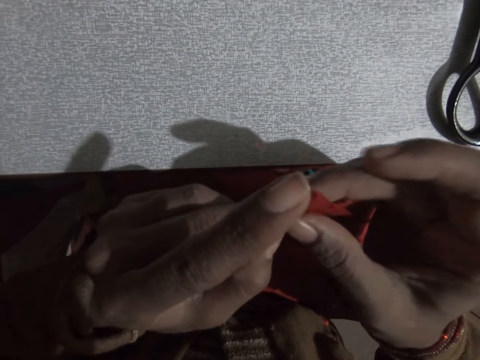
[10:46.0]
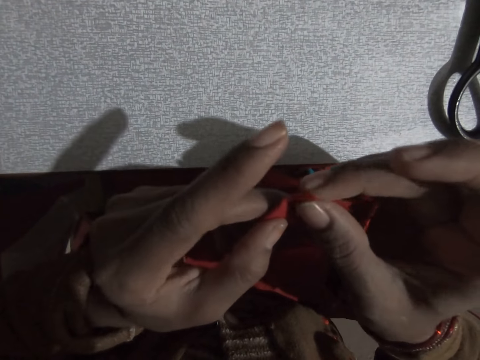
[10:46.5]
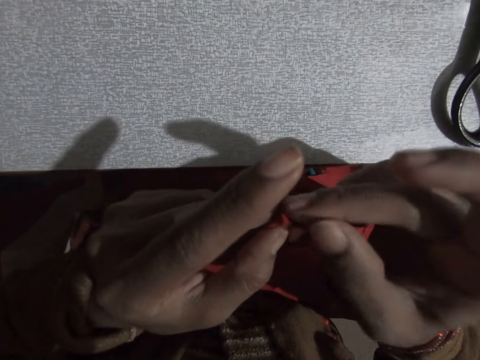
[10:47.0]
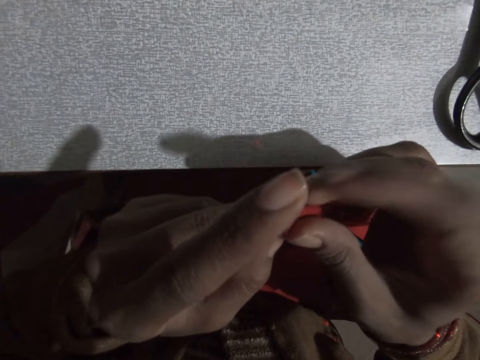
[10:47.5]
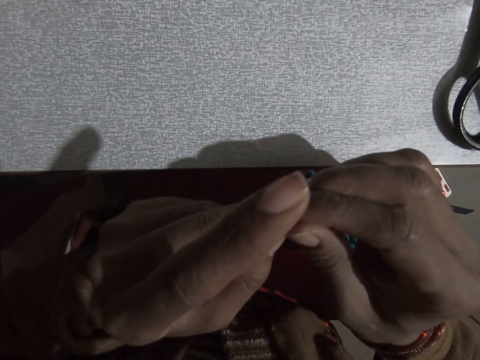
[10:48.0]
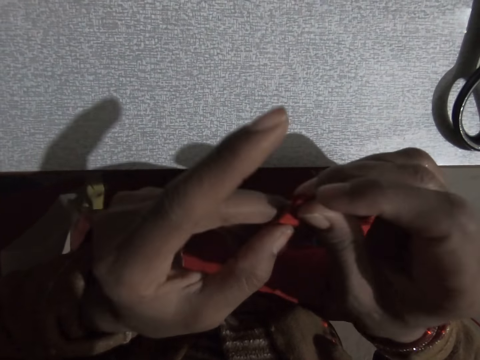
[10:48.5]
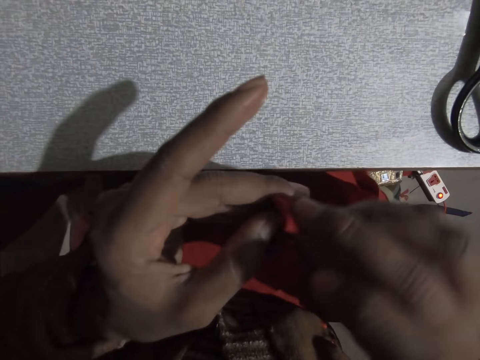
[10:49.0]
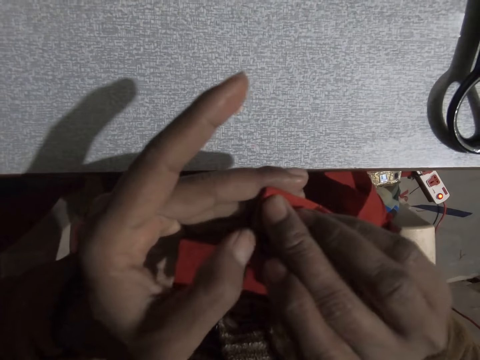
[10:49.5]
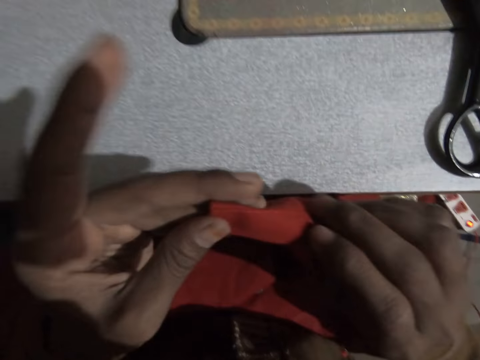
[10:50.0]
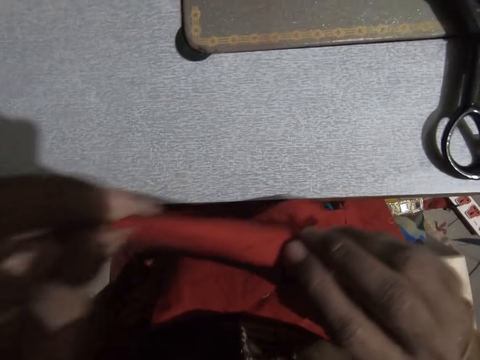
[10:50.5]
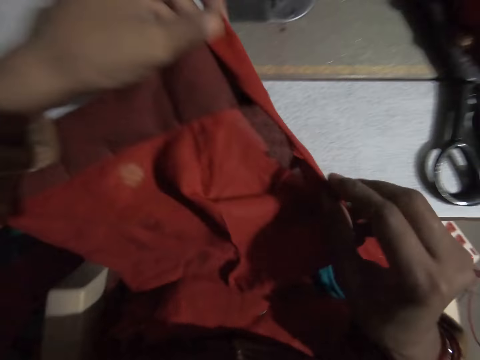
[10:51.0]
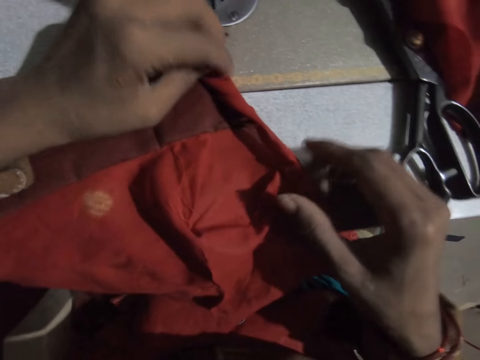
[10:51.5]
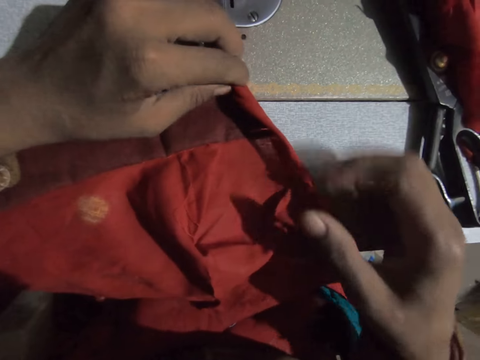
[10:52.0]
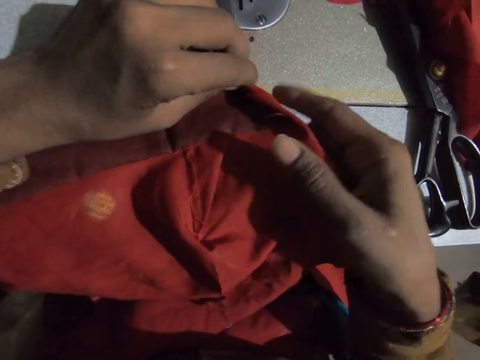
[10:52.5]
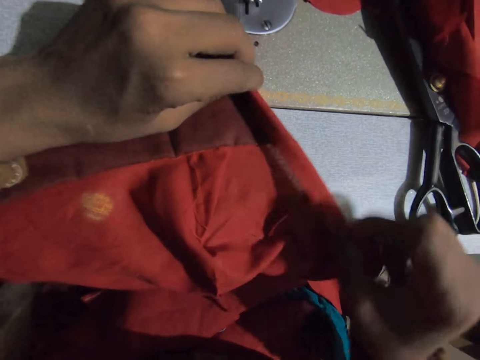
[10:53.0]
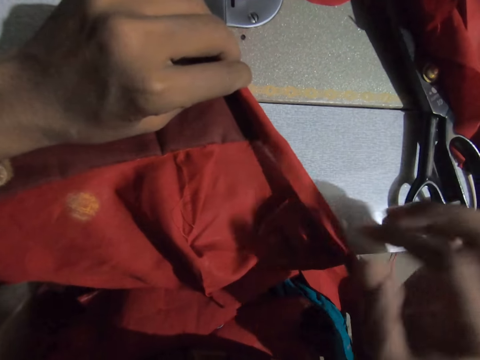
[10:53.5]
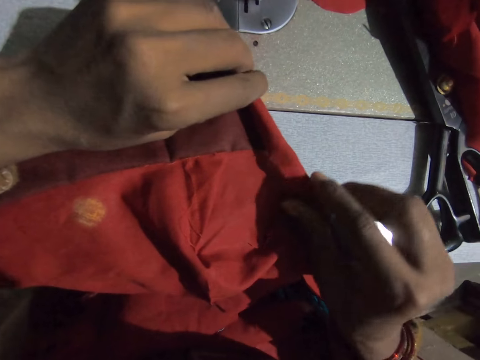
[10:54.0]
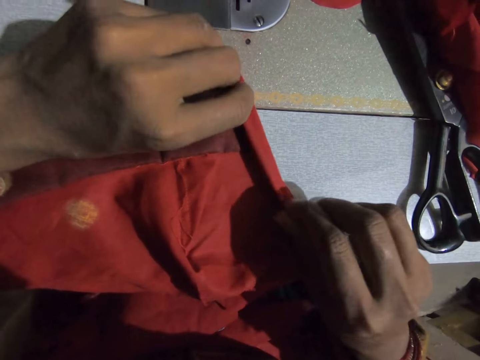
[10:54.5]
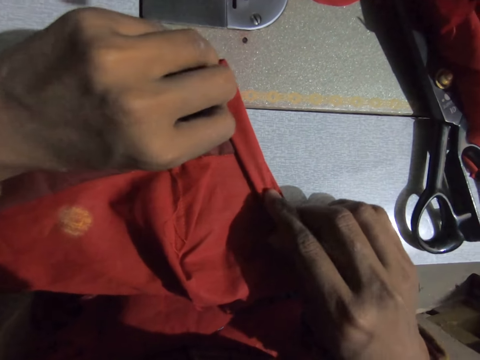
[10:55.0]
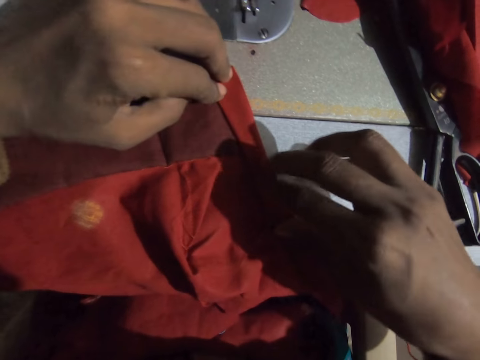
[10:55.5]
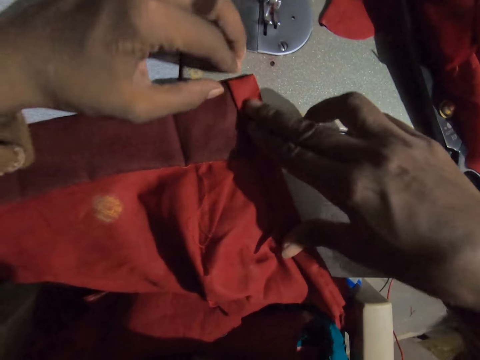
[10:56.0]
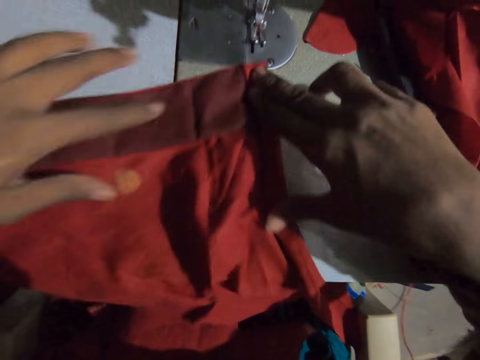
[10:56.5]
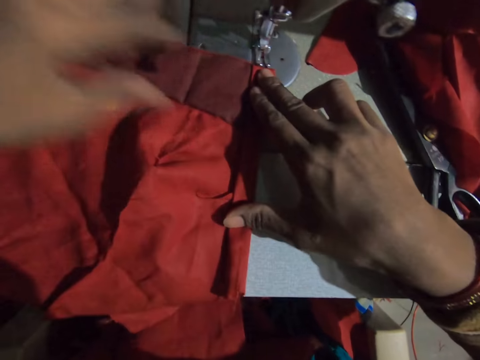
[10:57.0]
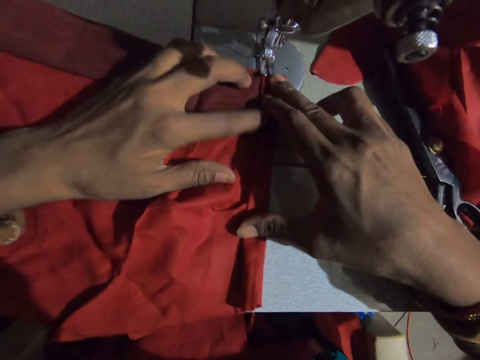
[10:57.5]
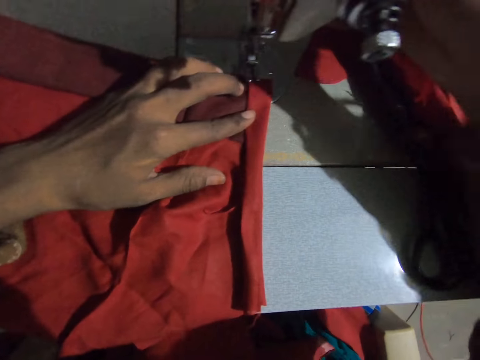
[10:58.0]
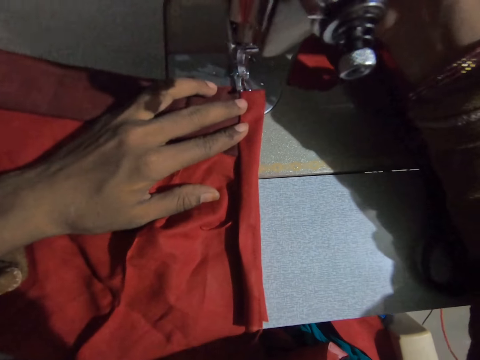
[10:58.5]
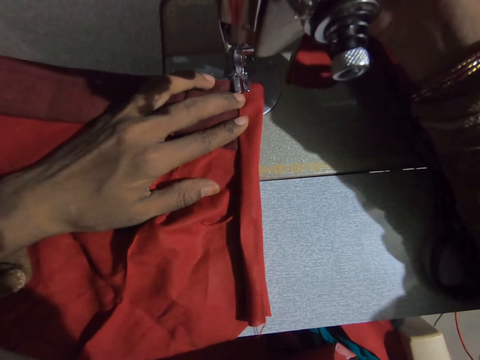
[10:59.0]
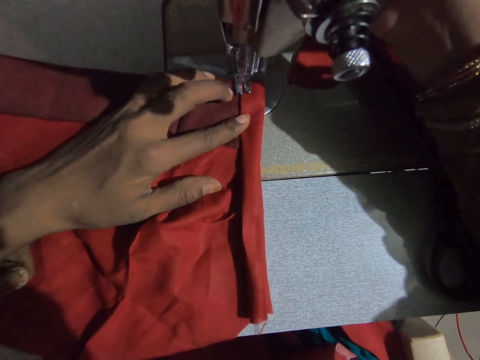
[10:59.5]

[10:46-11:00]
The camera wearer folds a fabric. They sew the cloth on the sewing machine.

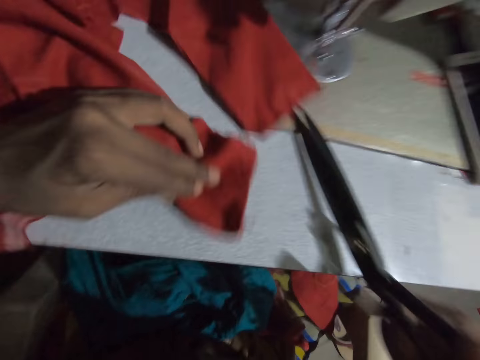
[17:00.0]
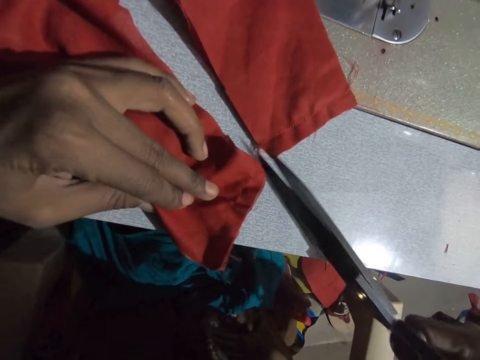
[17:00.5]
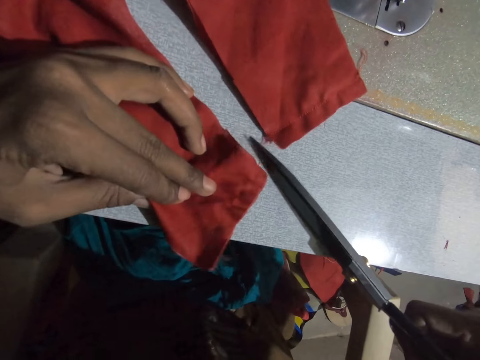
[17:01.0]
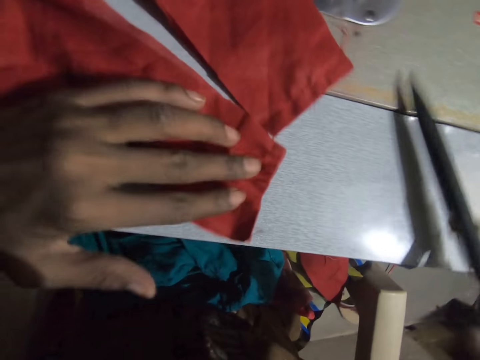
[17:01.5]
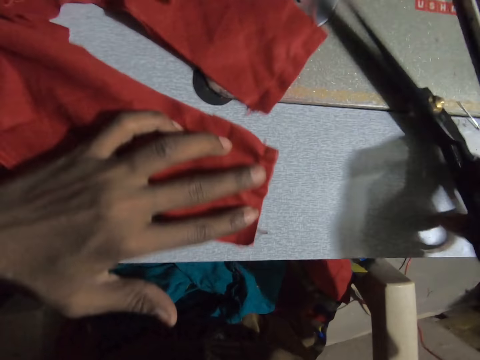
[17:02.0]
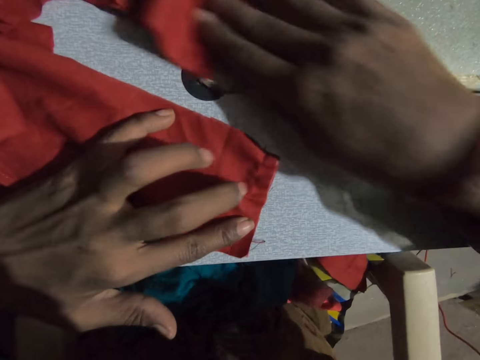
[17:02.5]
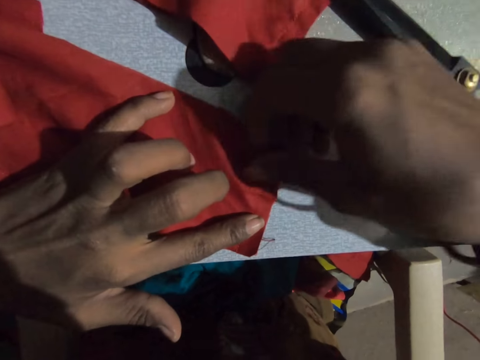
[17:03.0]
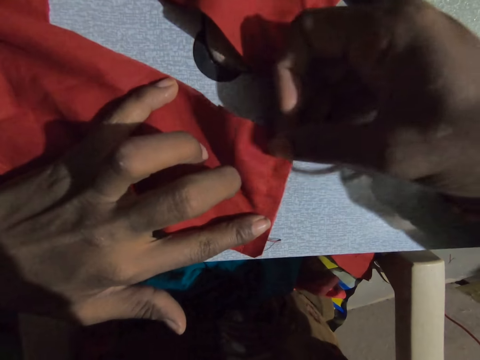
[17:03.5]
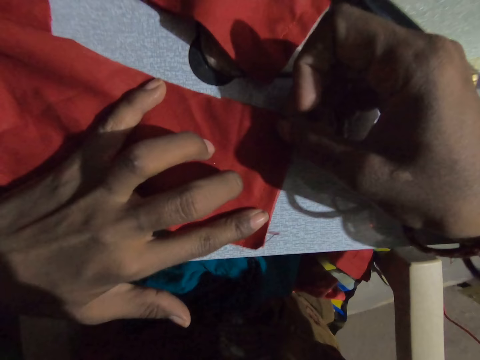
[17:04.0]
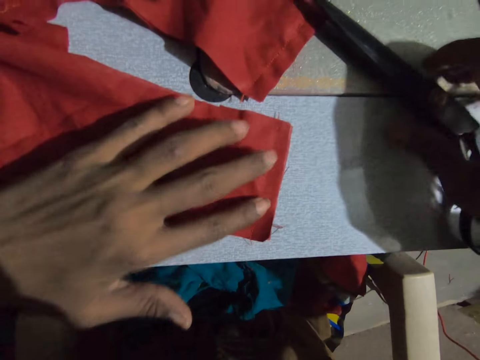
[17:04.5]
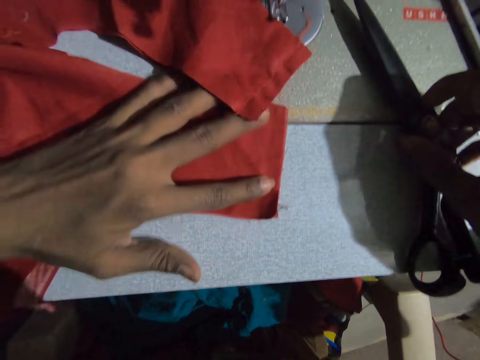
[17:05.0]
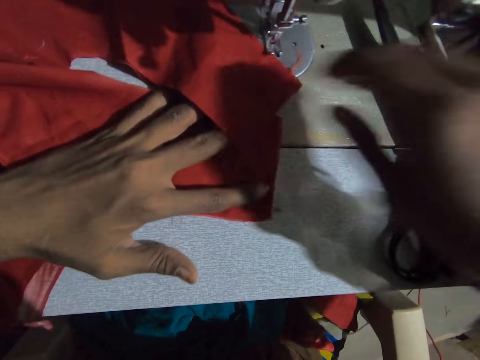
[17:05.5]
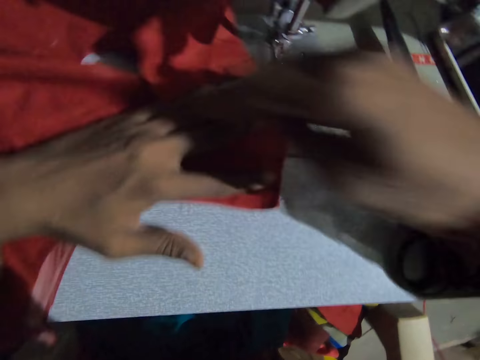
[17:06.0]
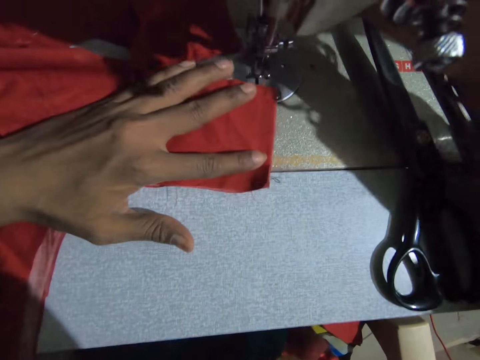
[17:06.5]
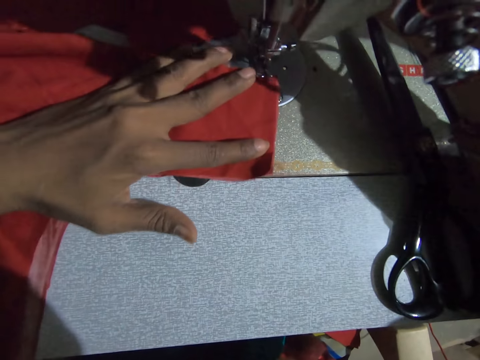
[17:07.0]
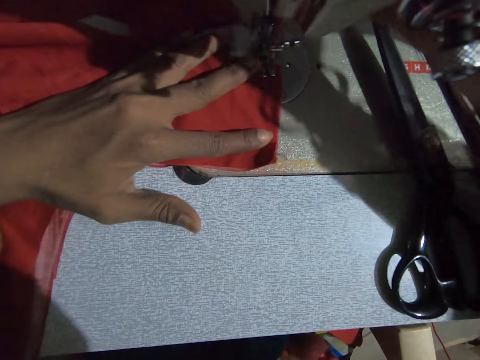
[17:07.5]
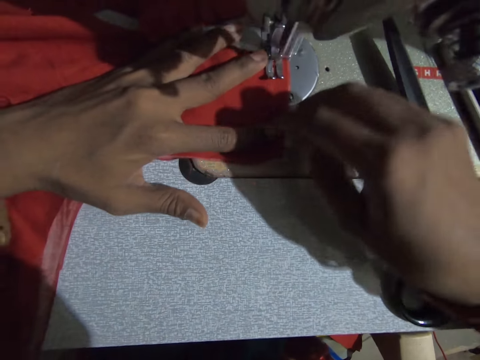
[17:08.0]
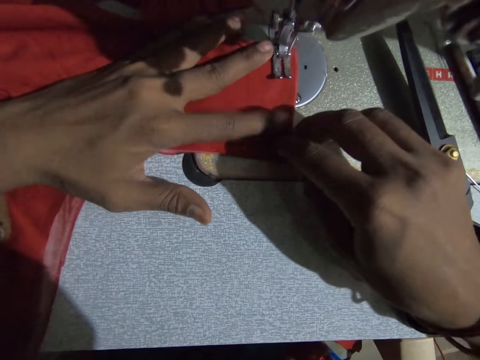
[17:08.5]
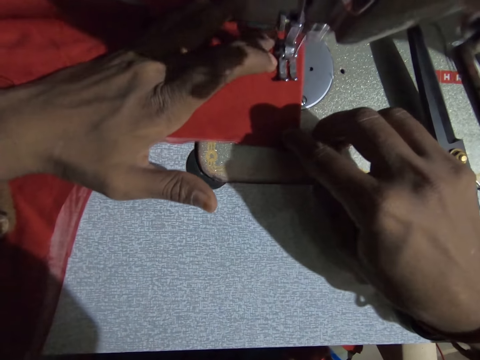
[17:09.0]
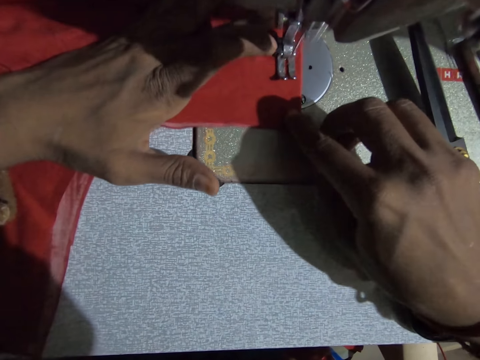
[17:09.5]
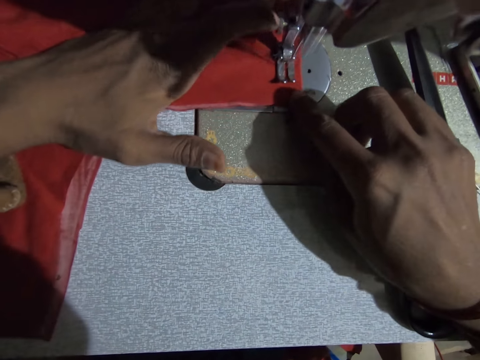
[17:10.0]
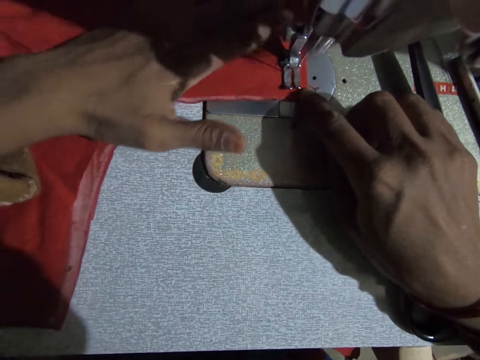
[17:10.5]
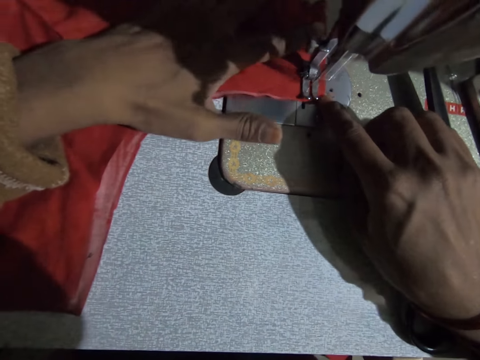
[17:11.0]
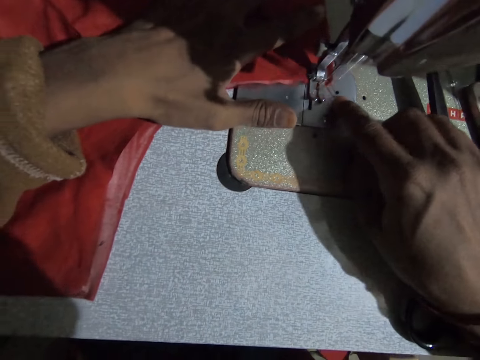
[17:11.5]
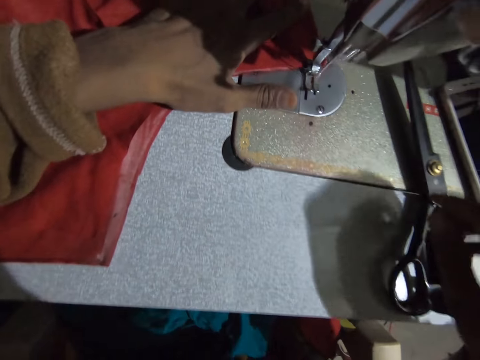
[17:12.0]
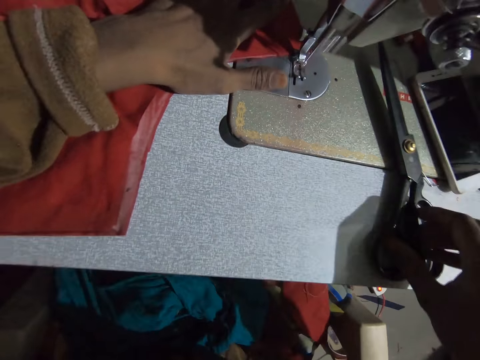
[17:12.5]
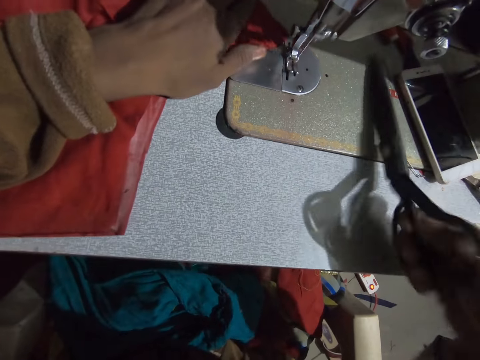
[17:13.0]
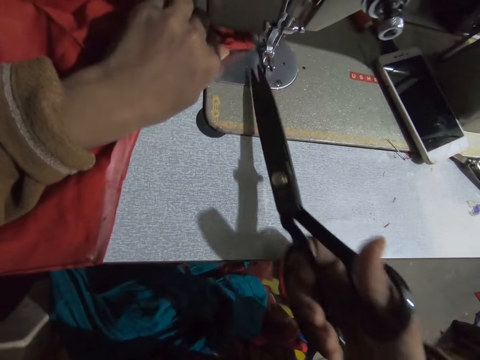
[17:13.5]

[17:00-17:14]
The camera wearer cuts the thread. She drops the scissors on the sewing machine. She straightens the red pieces of cloth with her right hand. She moves the scissors. She touches the scissors with her right hand. She sews the red pieces of cloth with the sewing machine. She picks up the scissors from the sewing machine with her right hand.
